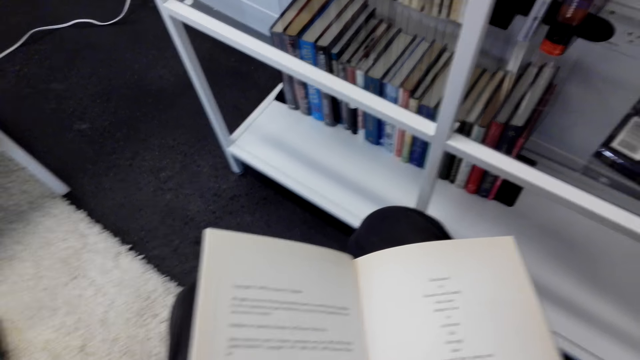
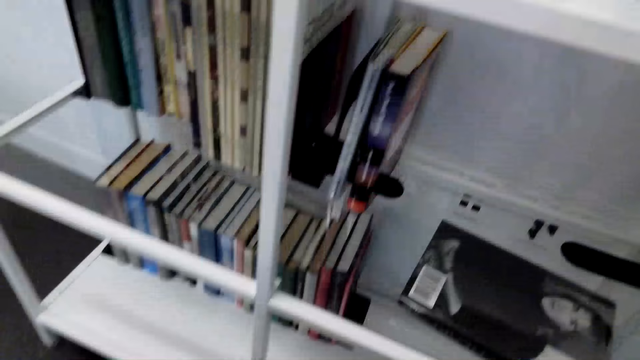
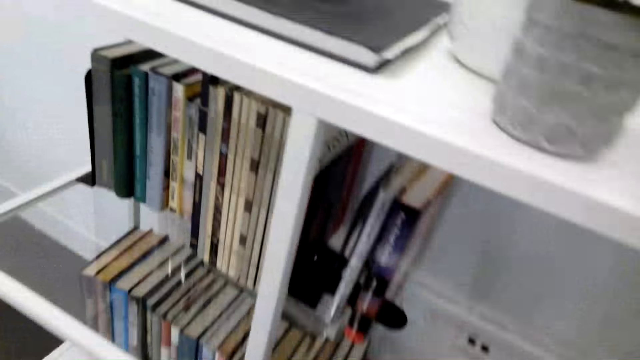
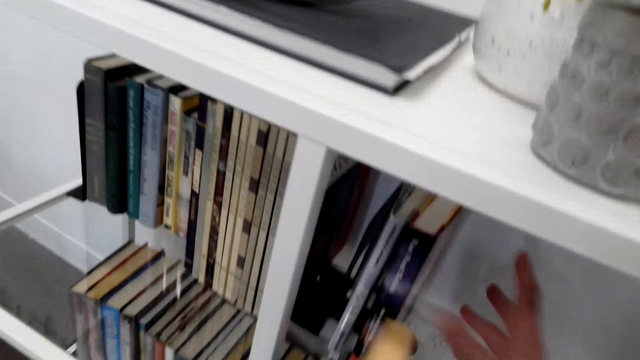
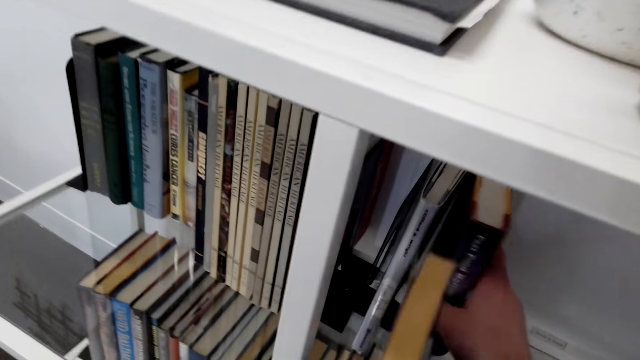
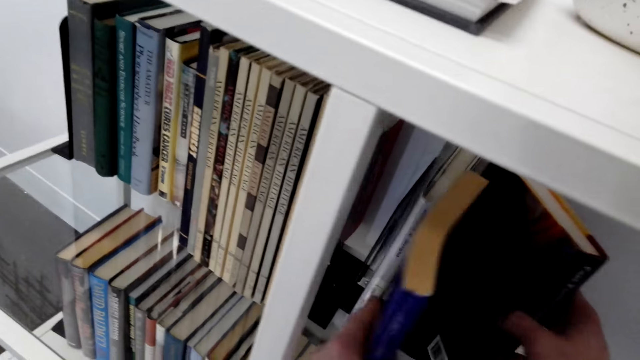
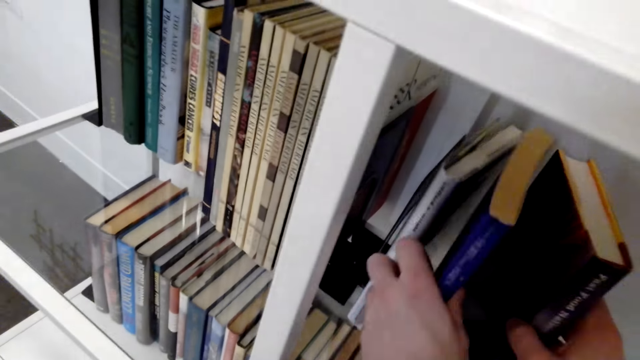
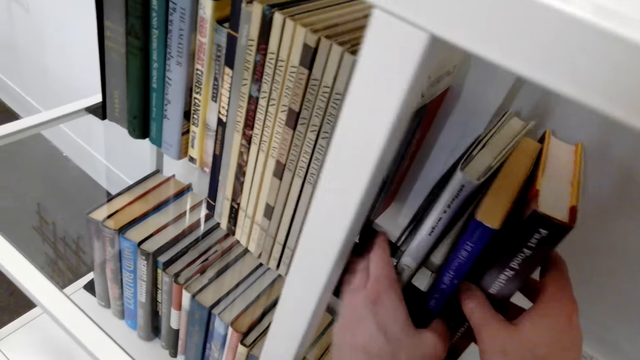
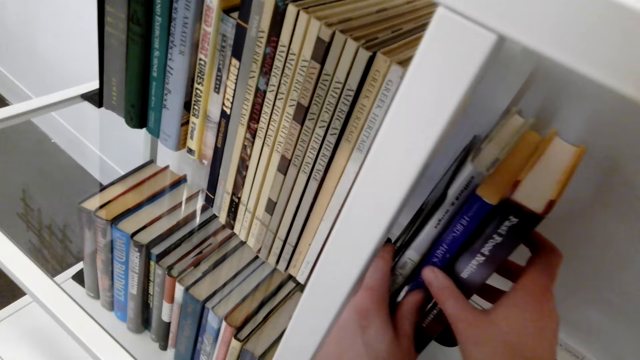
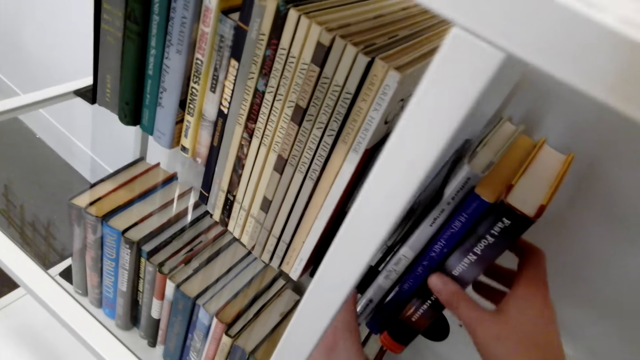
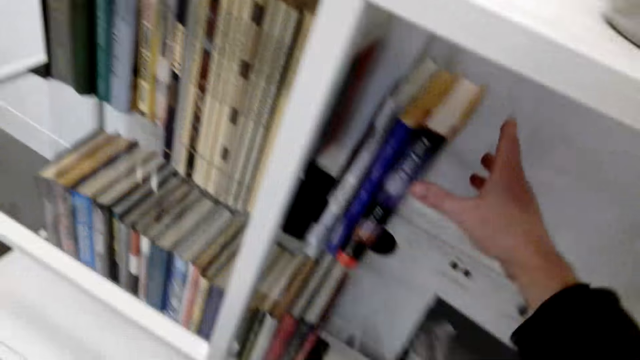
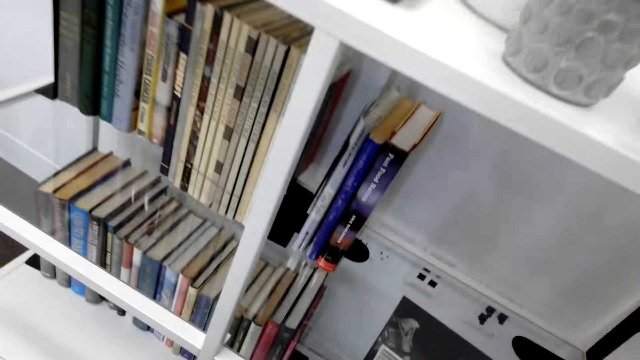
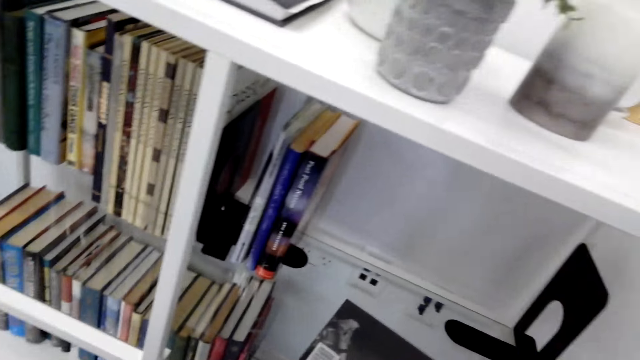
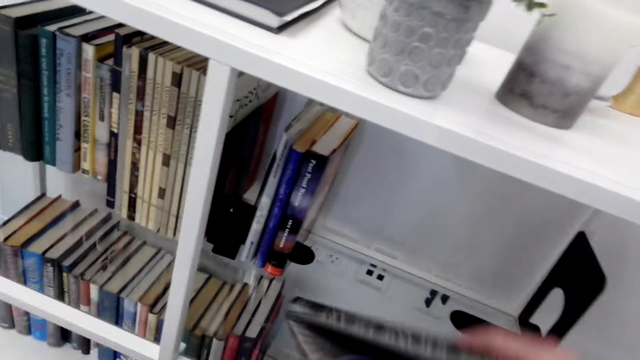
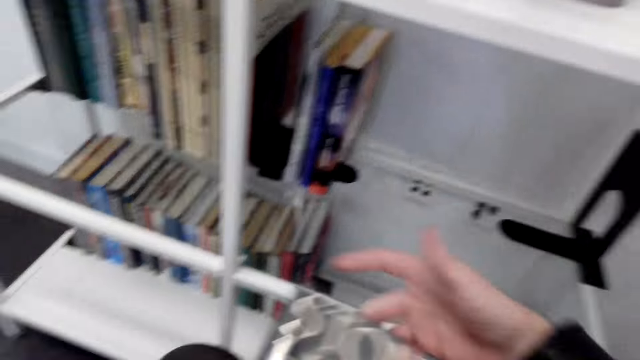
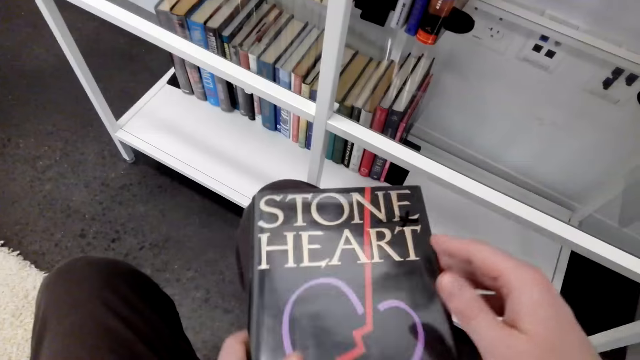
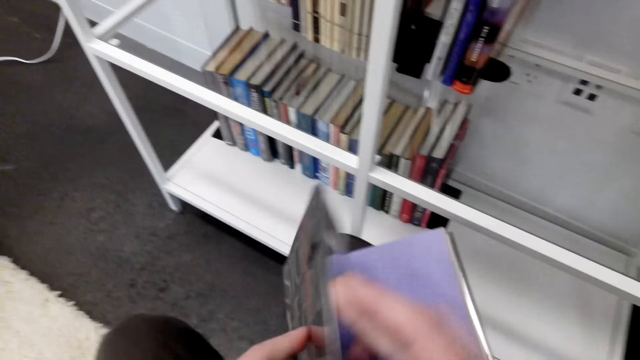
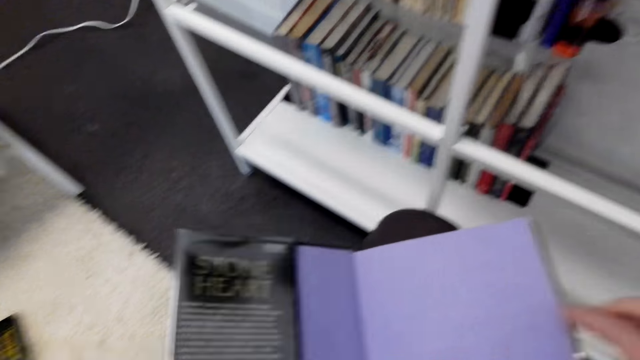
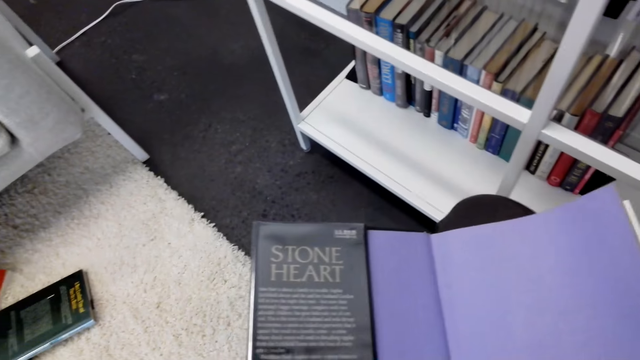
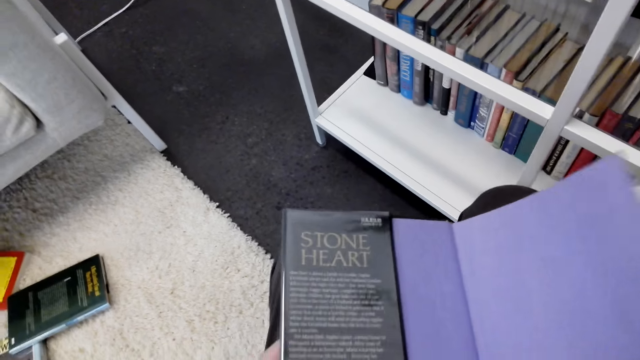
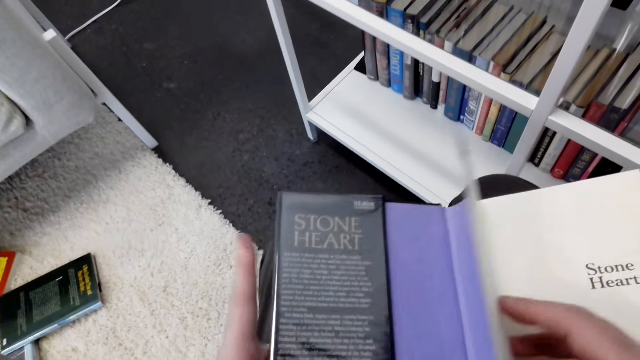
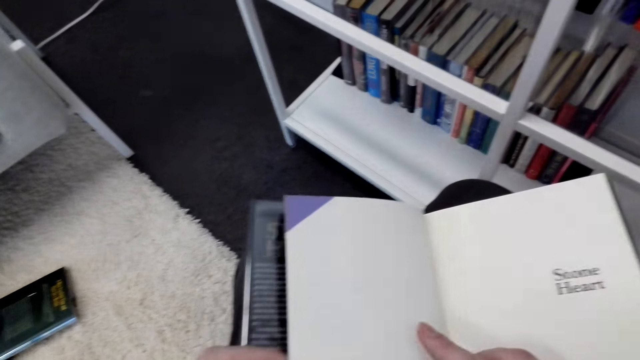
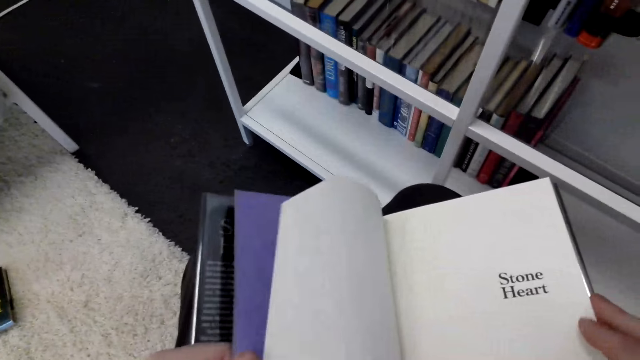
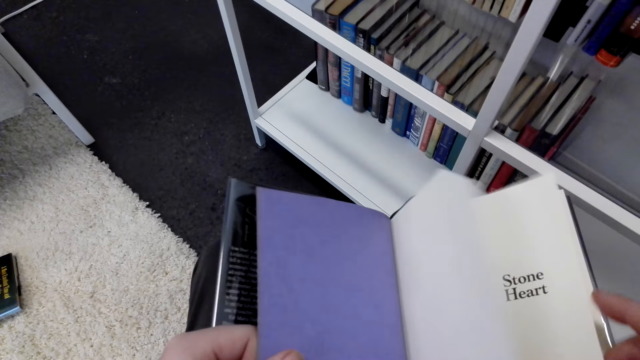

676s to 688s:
The camera wearer puts the book on the shelf. They pick another book. They open the pages of the book.

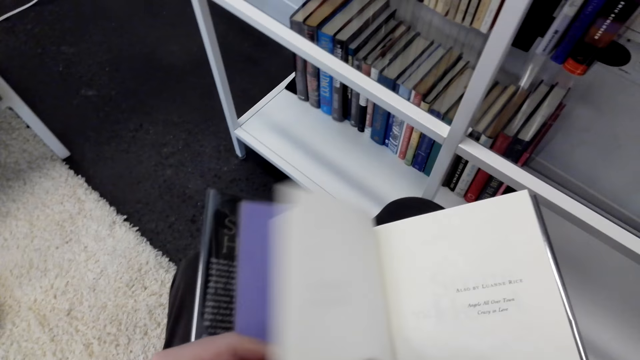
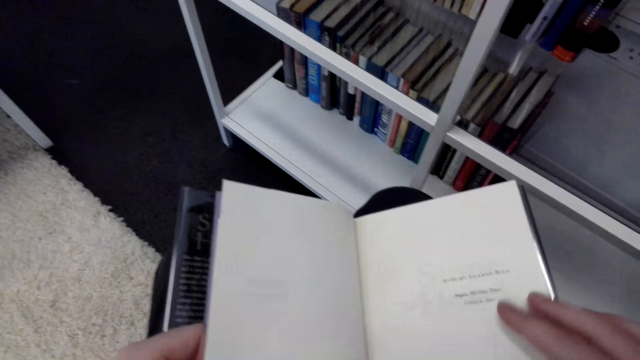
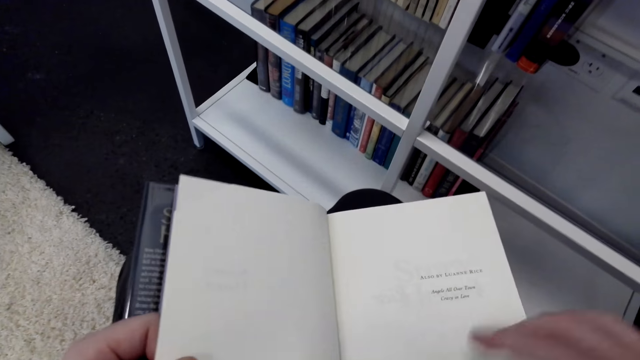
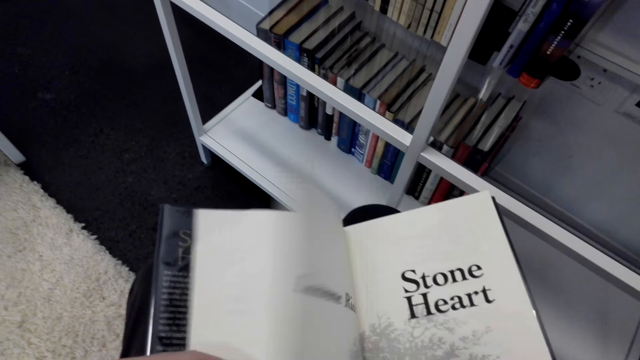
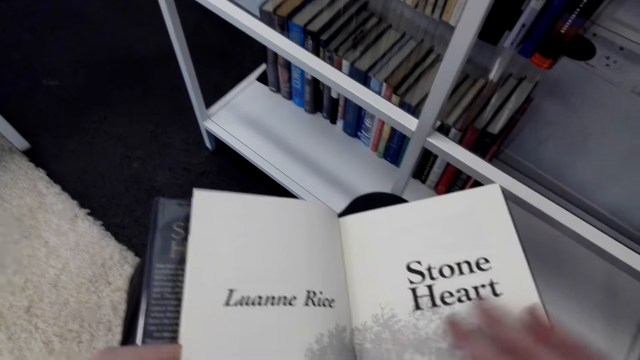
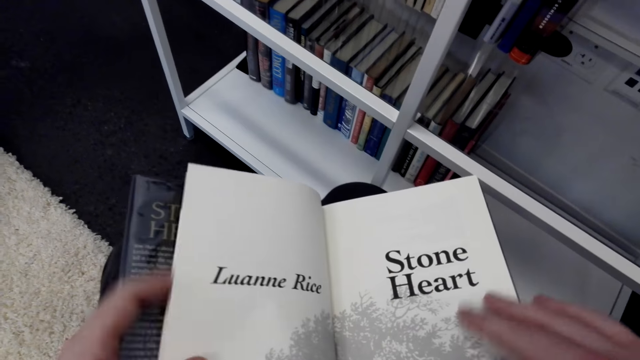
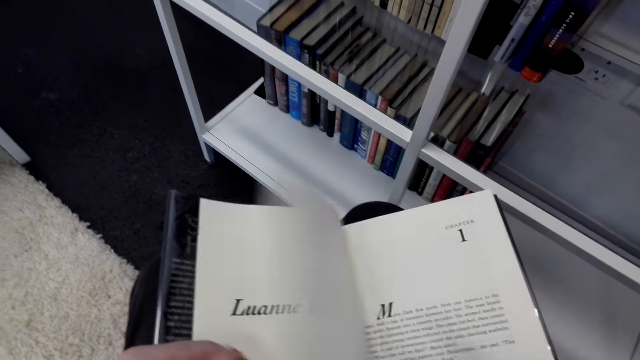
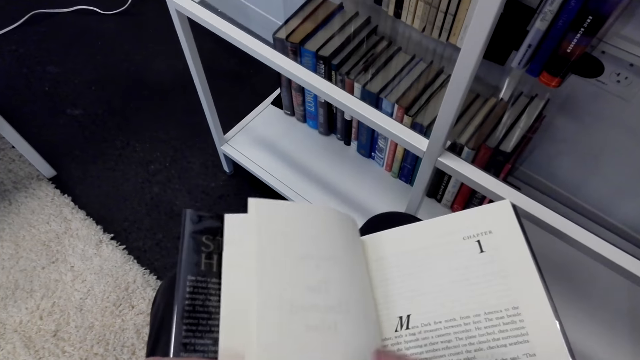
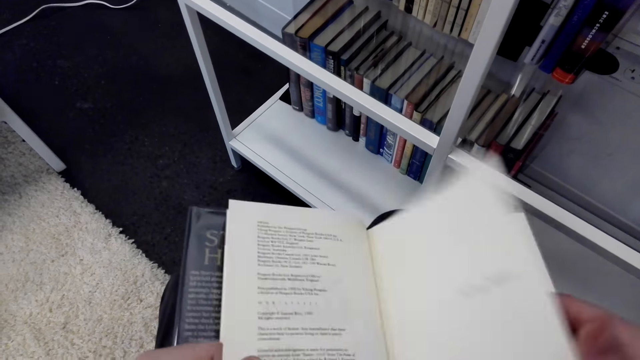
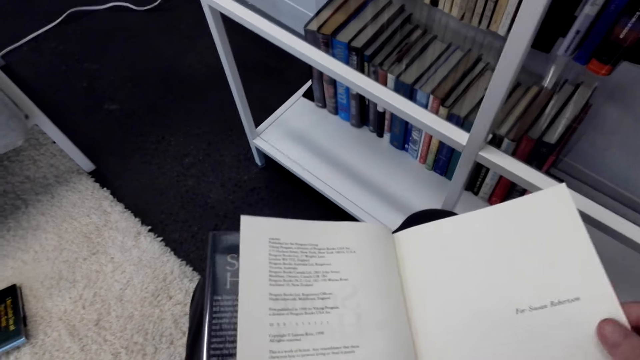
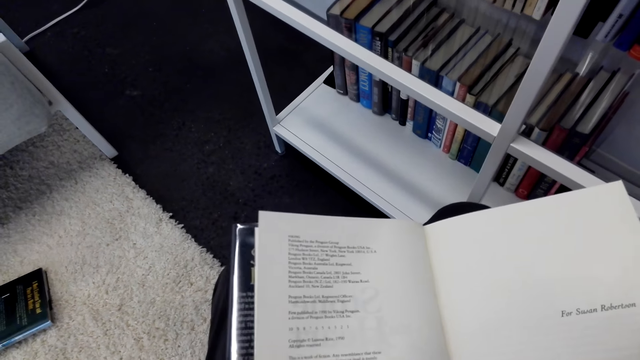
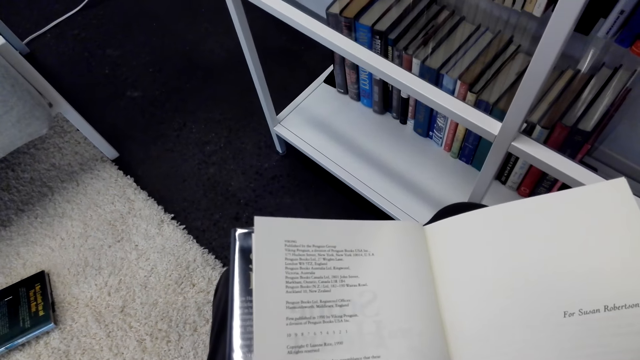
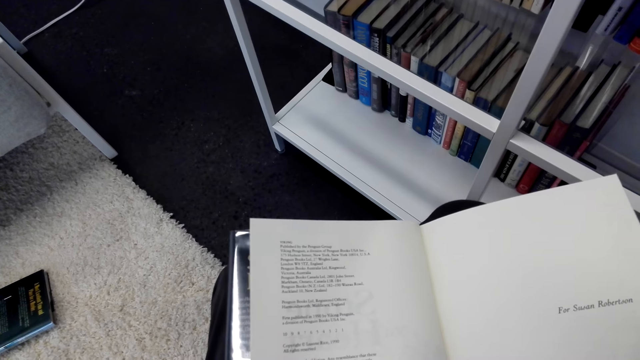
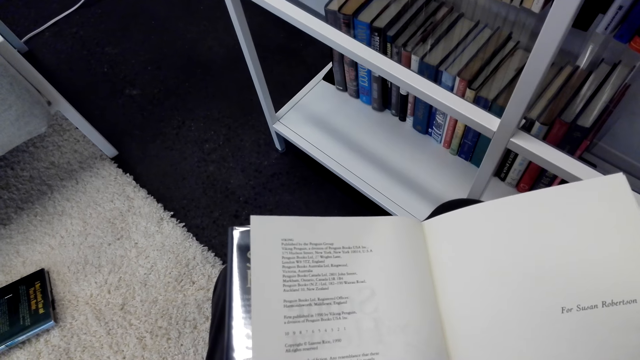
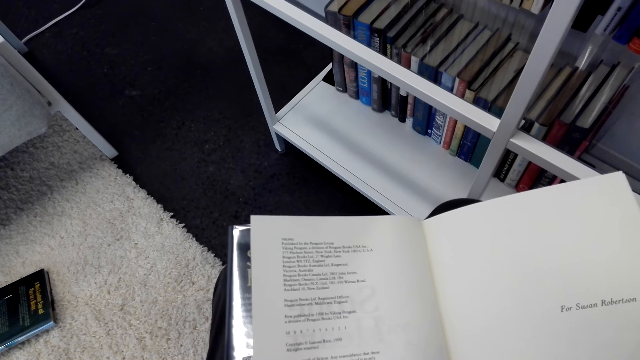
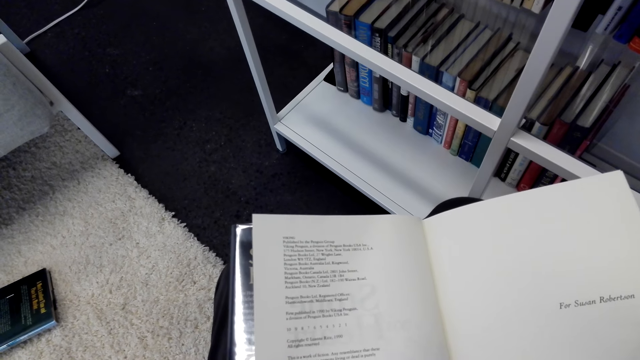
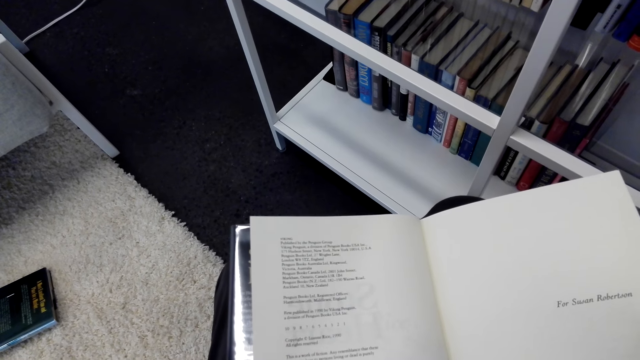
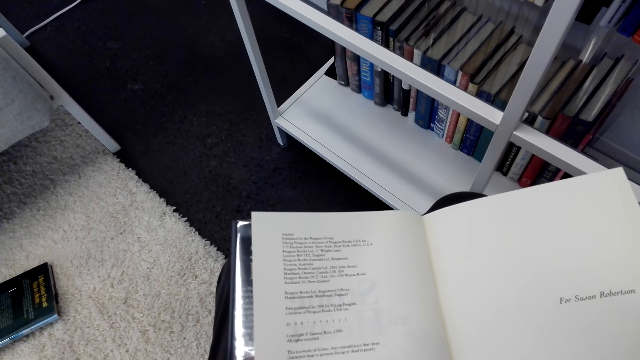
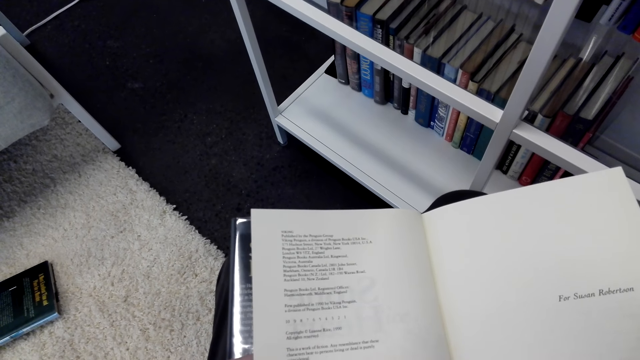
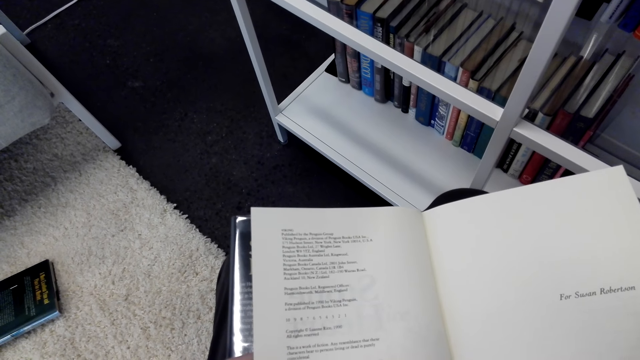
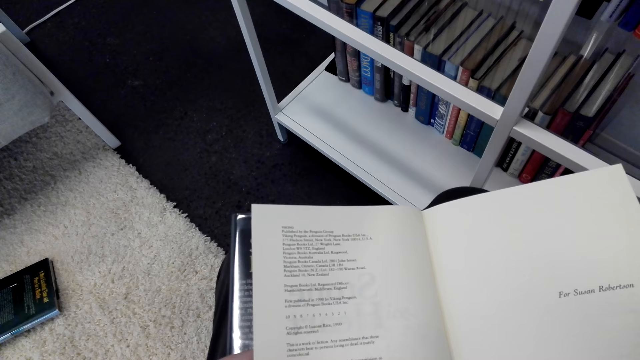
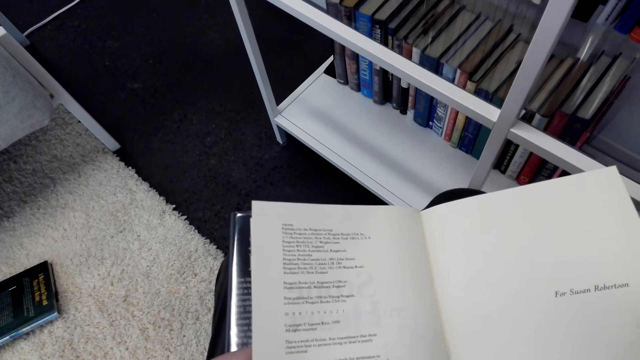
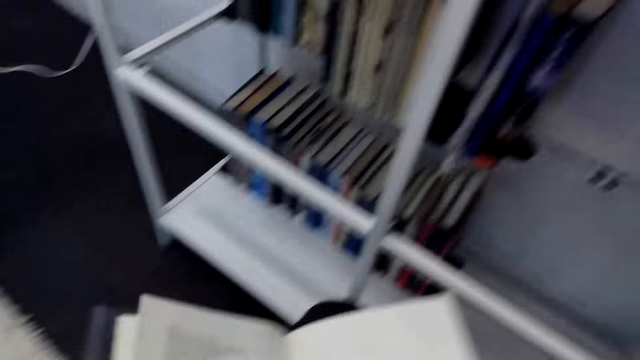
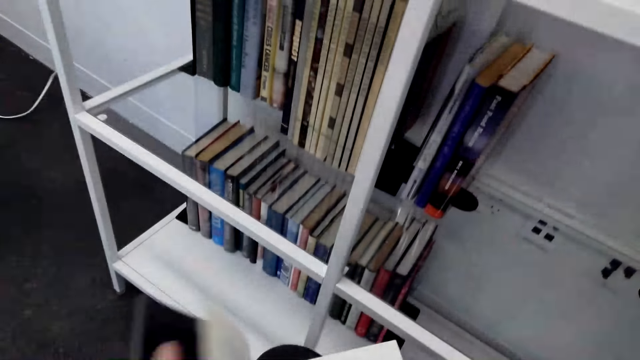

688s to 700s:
The camera wearer peruses through the page. They stare at the book.
